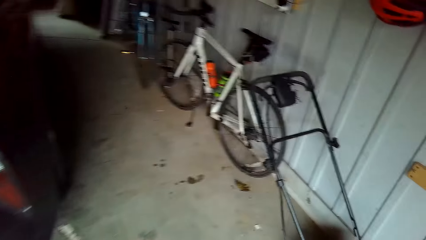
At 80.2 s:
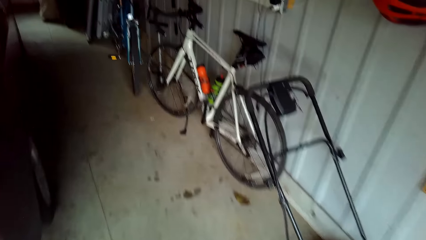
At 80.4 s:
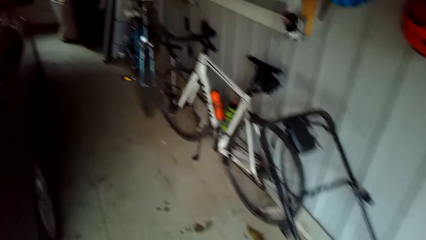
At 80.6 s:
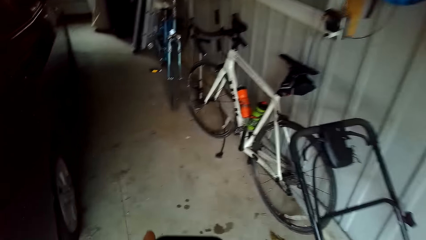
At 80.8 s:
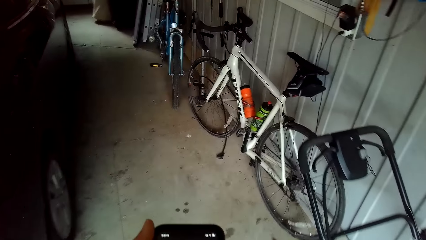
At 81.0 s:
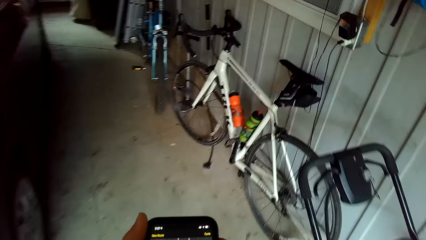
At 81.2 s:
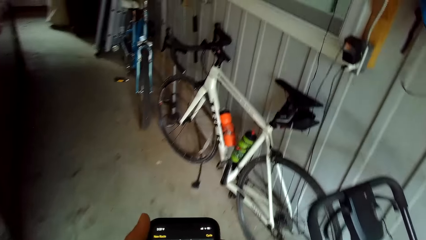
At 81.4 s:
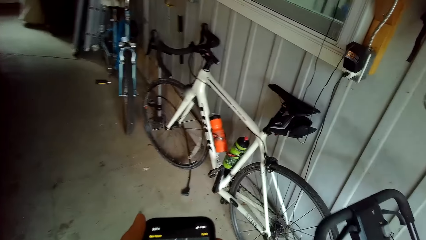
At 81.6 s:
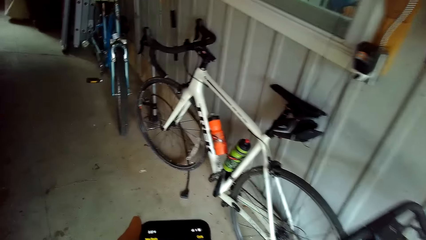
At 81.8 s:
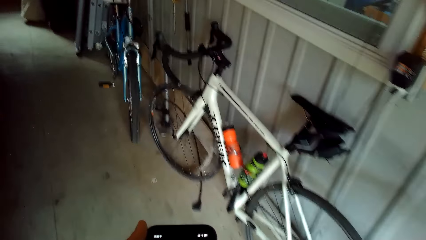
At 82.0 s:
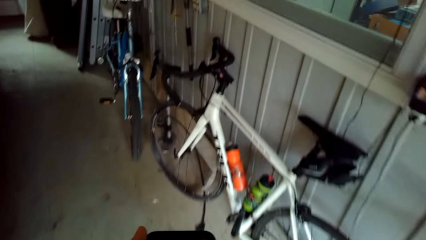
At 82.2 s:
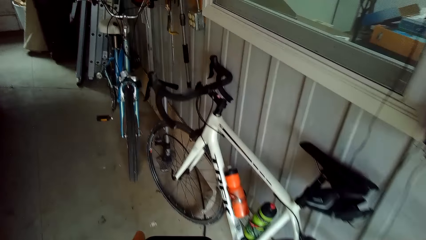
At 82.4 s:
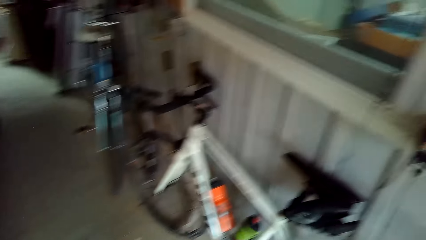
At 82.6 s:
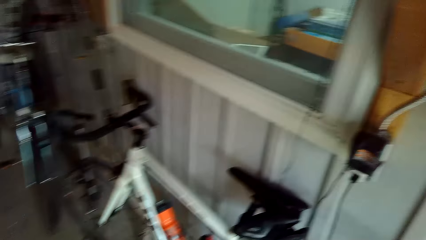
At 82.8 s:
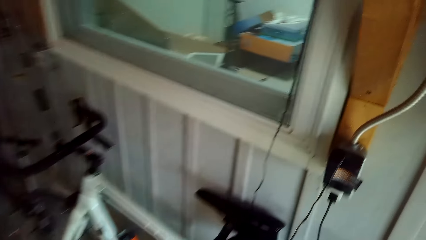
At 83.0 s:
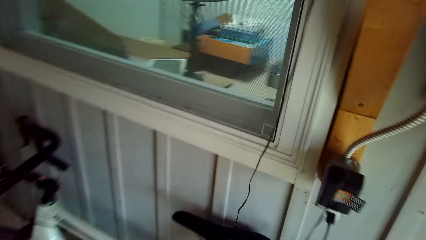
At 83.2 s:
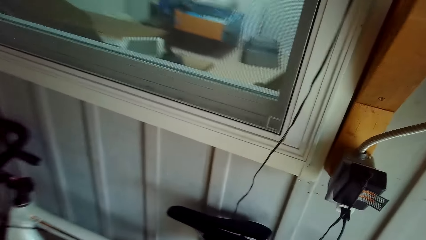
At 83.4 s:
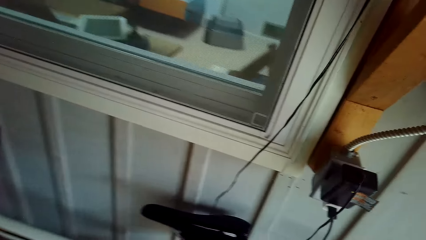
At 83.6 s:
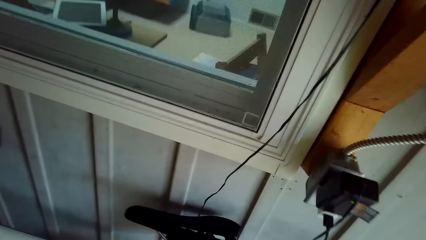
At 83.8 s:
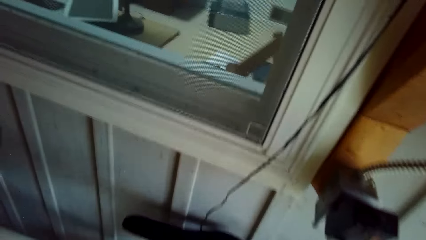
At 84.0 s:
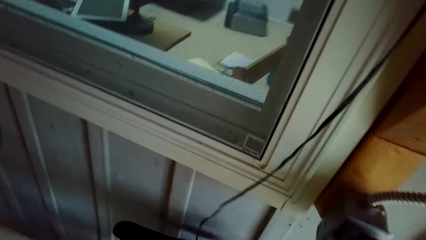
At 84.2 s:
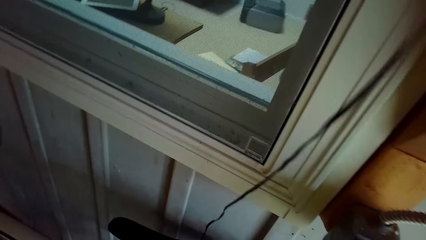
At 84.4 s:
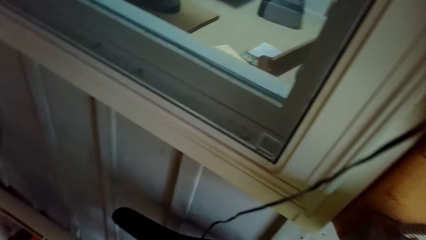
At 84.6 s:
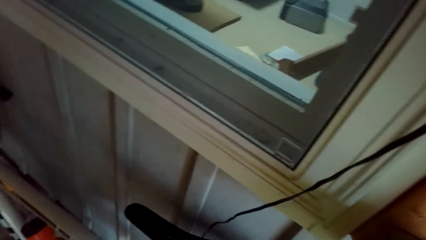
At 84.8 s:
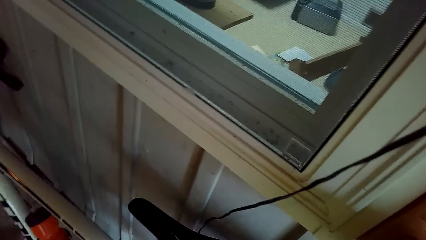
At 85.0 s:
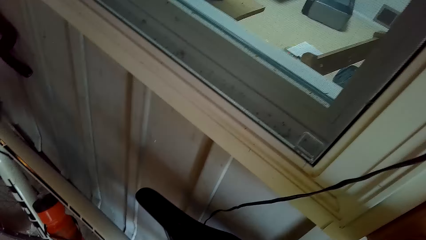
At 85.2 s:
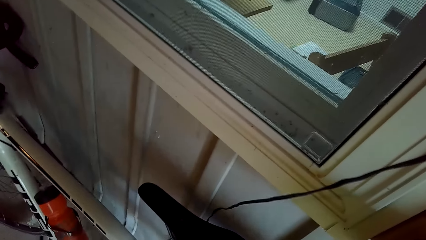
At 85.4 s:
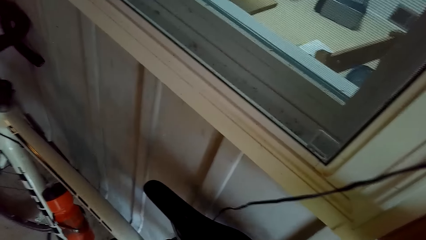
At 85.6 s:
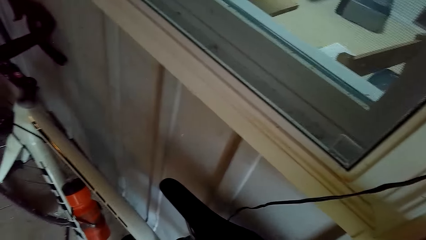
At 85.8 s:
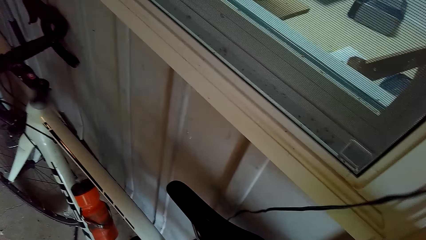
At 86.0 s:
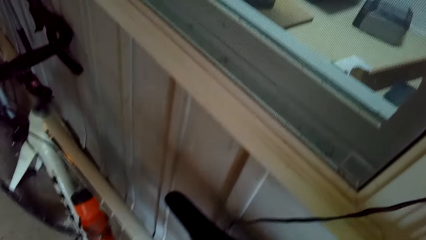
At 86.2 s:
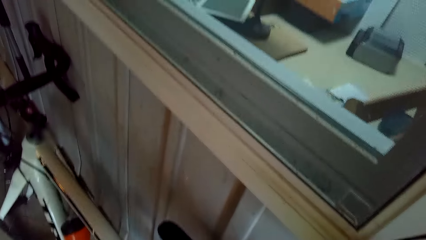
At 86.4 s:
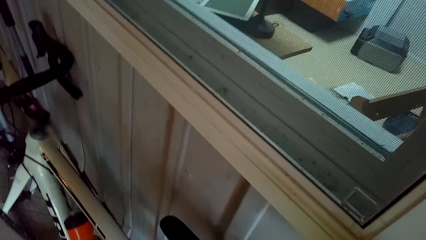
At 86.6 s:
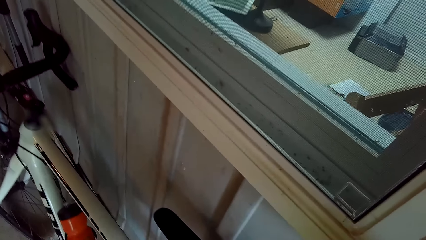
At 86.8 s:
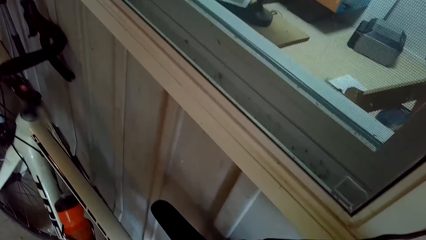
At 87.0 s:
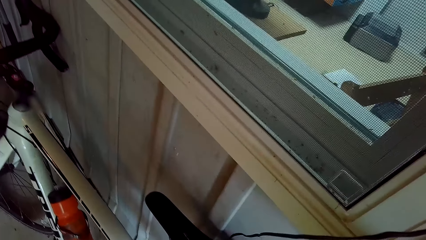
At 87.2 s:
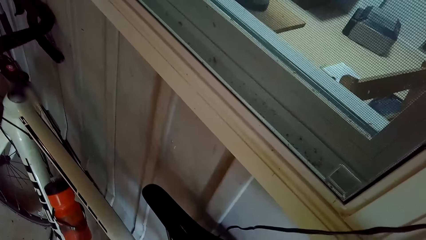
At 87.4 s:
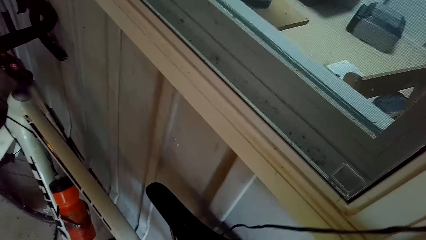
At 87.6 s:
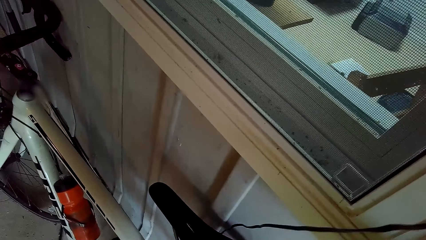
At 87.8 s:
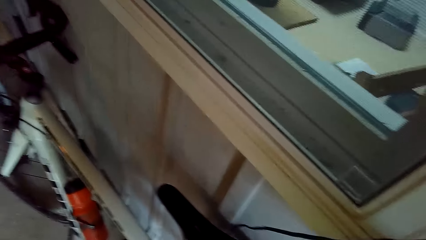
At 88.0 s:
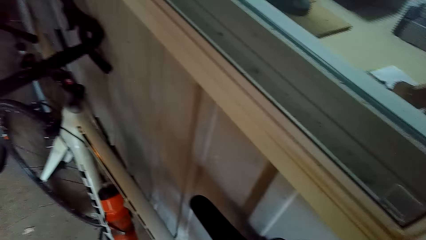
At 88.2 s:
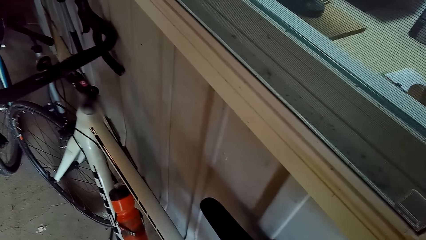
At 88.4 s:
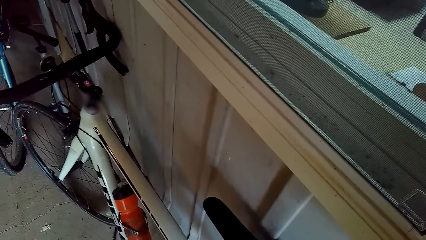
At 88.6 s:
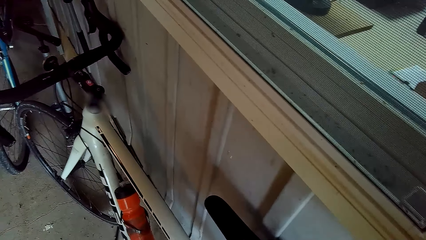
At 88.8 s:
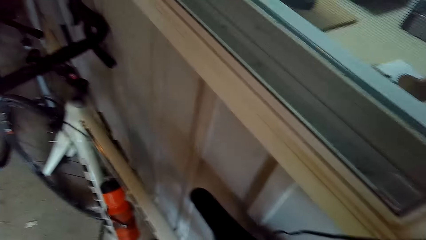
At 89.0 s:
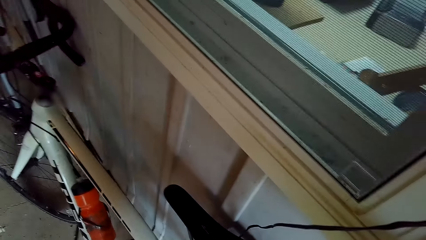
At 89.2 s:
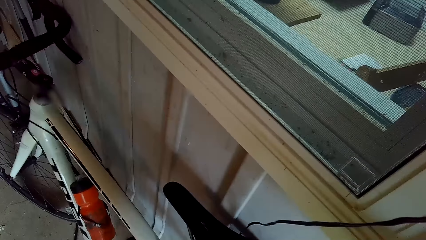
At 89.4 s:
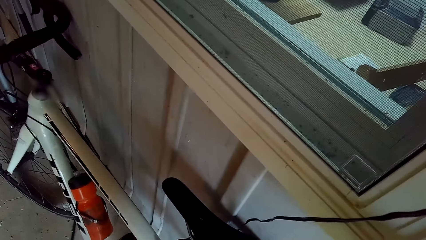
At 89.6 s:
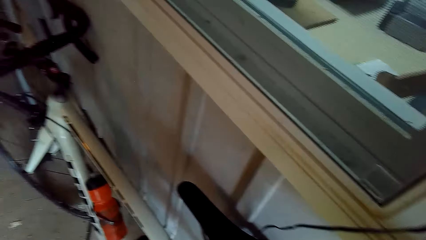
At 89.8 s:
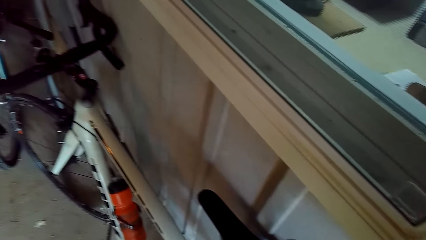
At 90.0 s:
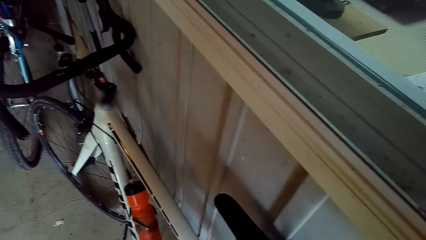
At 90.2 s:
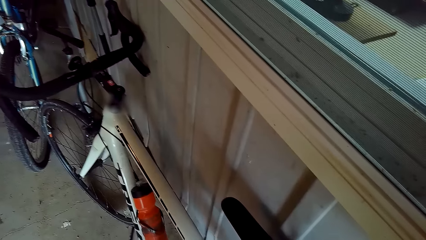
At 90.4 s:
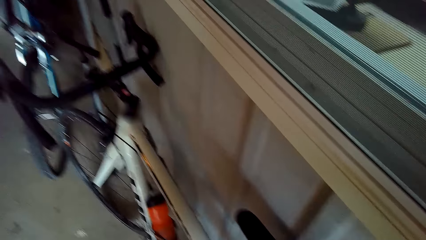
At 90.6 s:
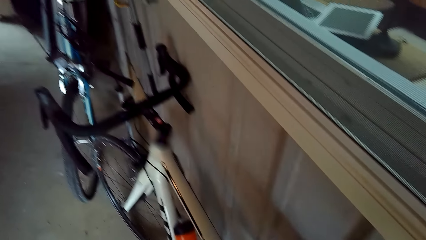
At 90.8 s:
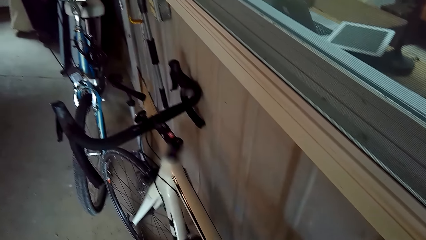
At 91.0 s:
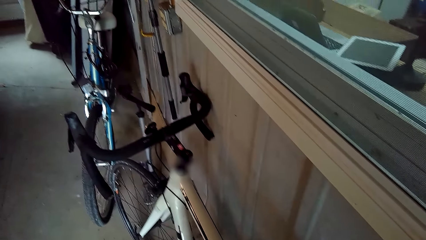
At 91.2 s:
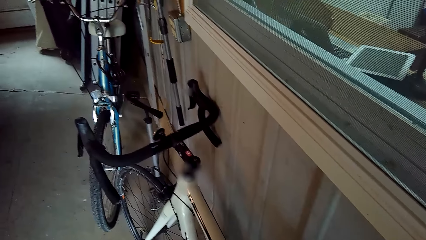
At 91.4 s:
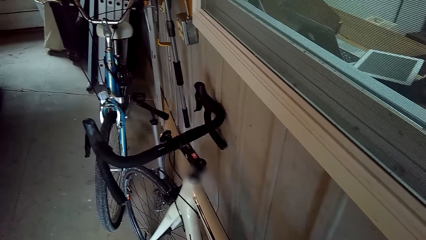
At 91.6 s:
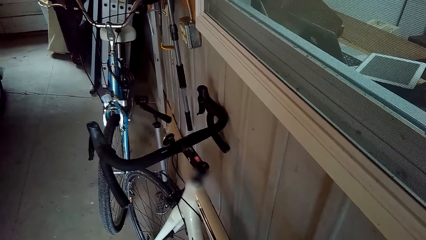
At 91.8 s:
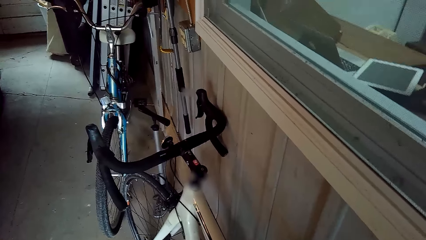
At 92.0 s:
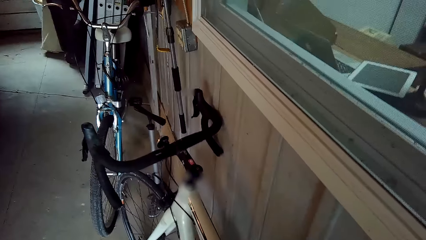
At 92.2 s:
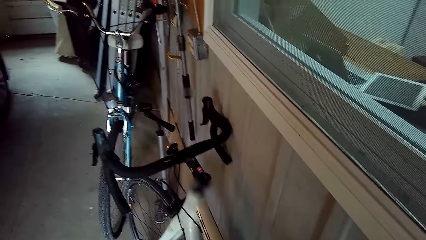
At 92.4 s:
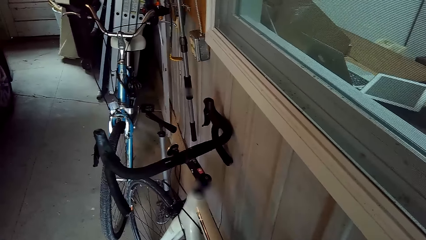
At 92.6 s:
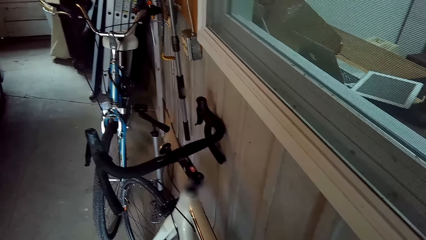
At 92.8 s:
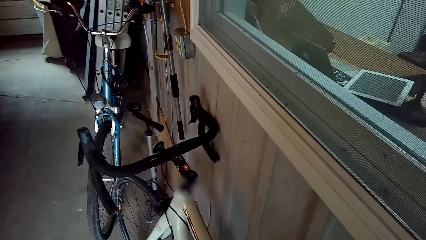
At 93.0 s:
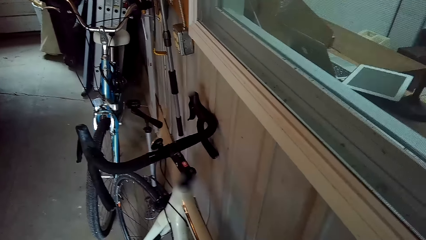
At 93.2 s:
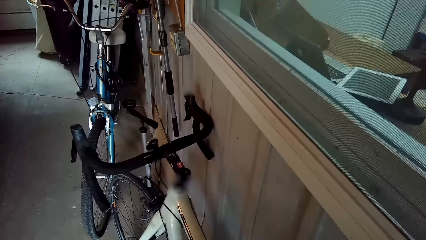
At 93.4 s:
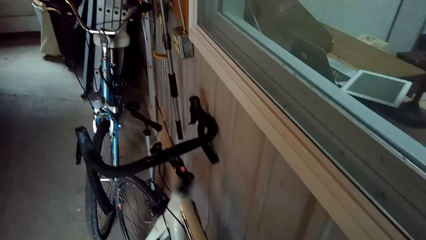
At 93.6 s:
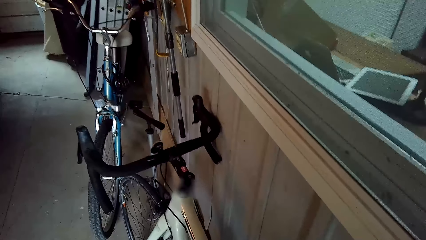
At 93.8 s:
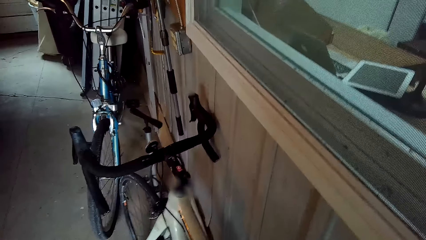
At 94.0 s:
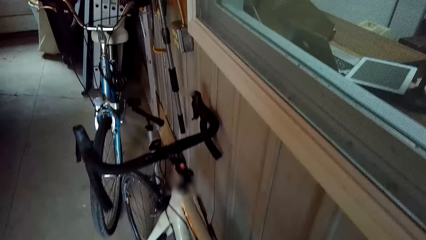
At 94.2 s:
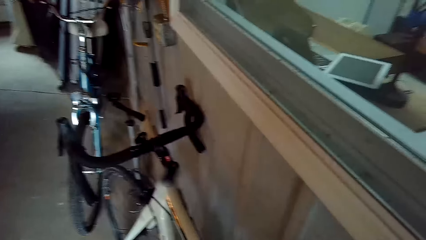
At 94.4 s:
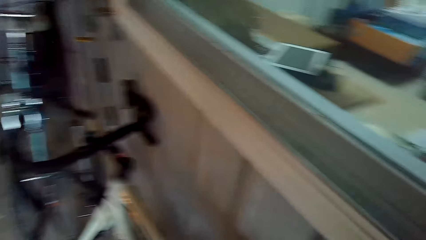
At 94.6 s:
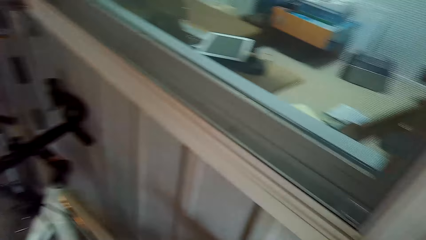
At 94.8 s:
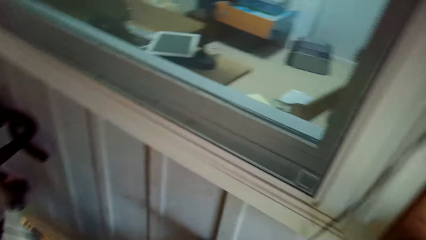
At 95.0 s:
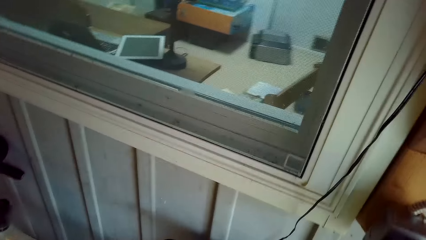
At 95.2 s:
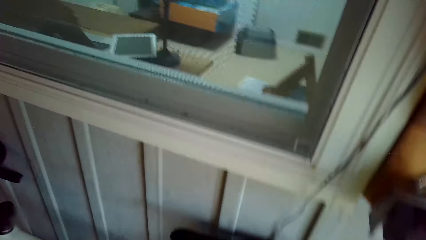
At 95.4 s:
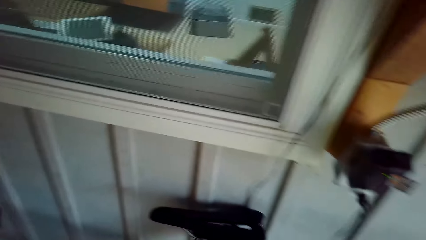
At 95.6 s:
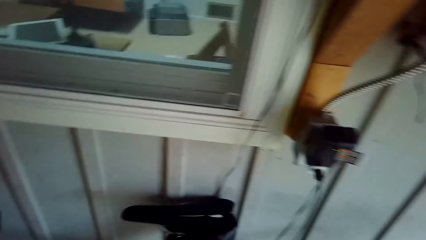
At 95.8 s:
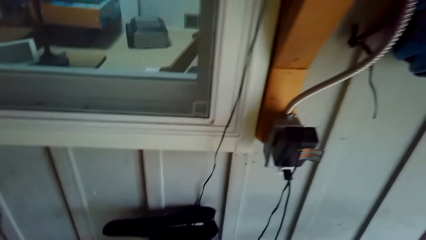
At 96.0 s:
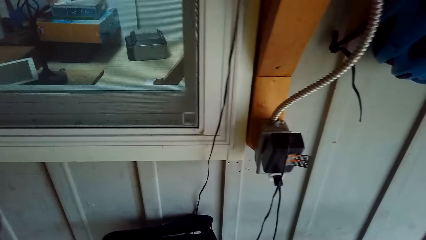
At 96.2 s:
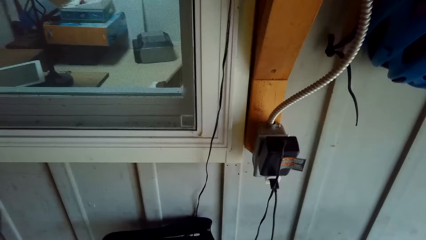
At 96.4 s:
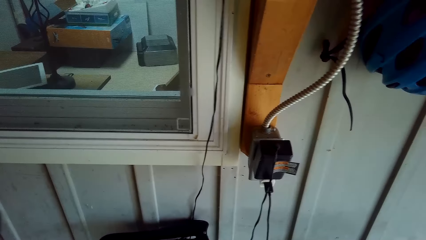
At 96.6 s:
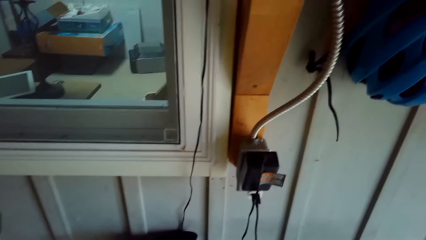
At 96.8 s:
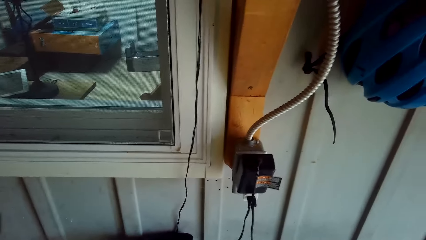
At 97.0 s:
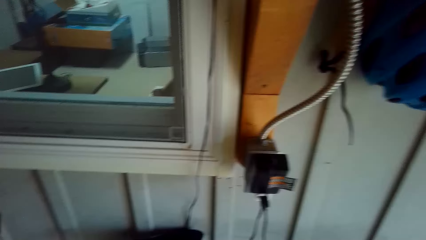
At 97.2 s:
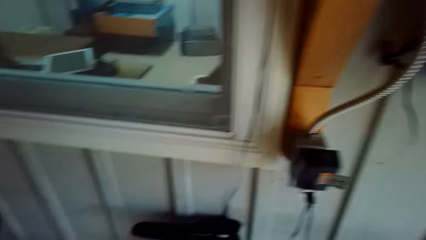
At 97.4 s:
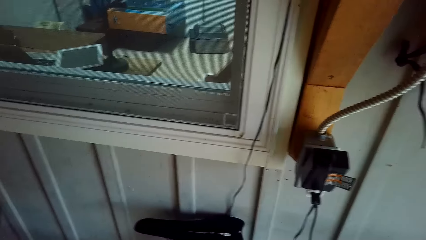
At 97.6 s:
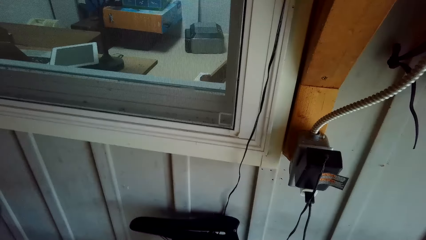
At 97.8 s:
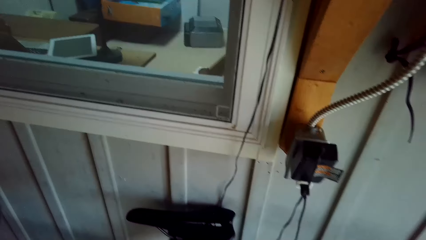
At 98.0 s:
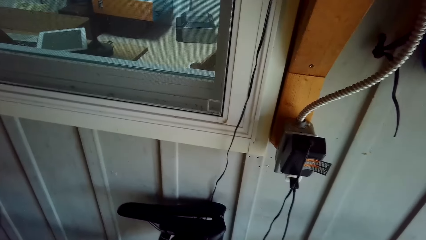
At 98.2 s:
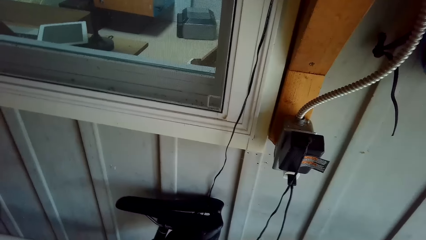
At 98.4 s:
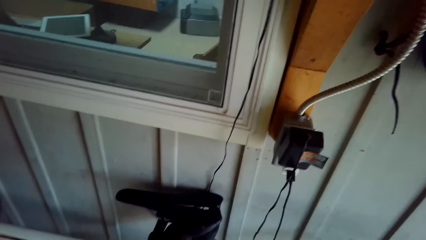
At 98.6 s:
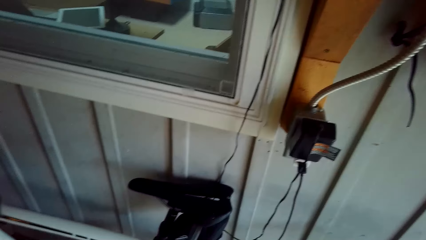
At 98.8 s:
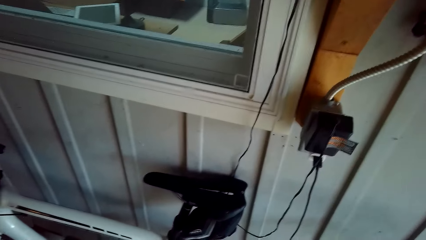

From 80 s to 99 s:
The camera wearer operates the phone. They move towards the bicycle. They stare at the bicycle. They stop near the bicycle.
